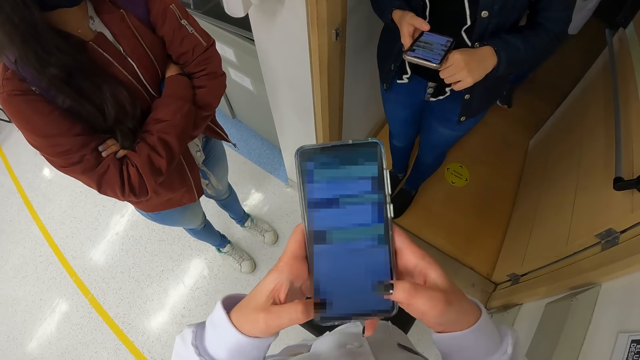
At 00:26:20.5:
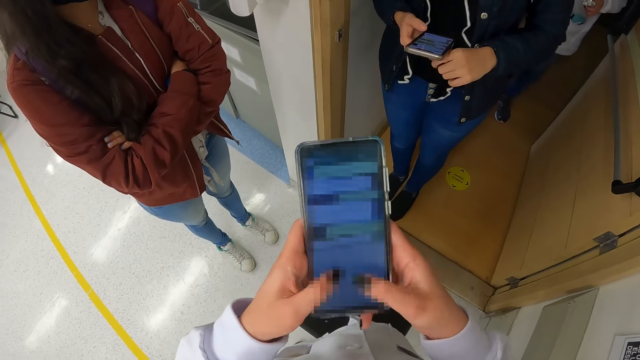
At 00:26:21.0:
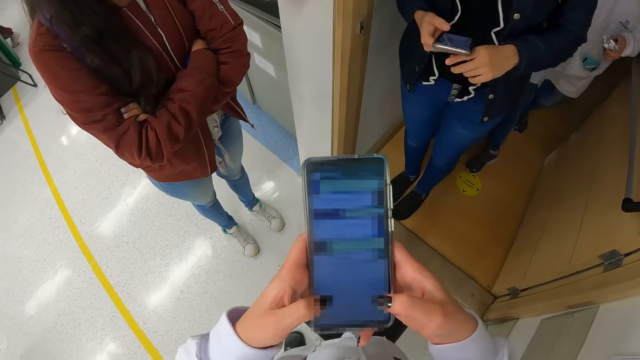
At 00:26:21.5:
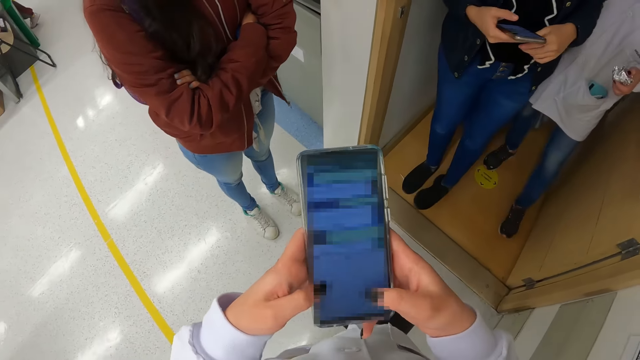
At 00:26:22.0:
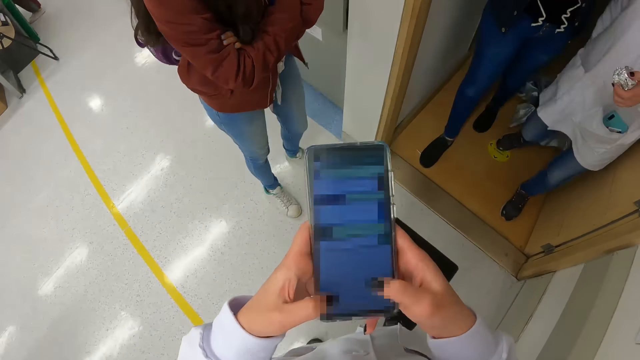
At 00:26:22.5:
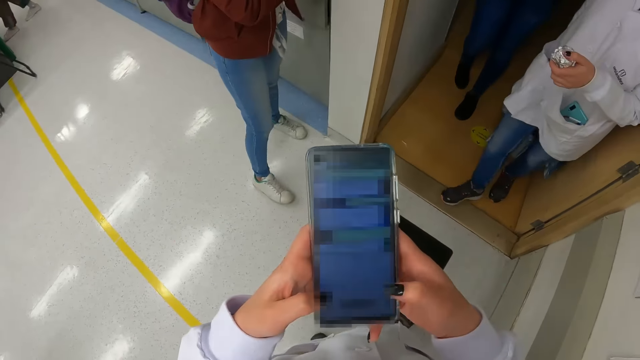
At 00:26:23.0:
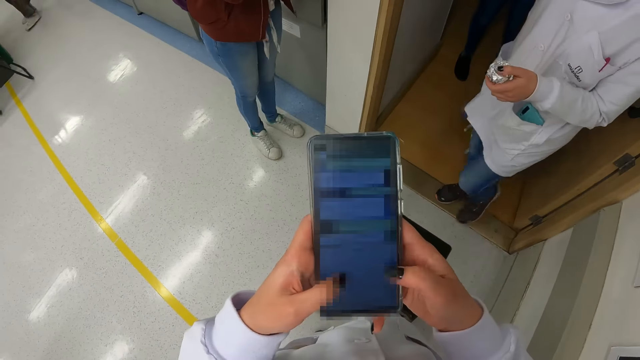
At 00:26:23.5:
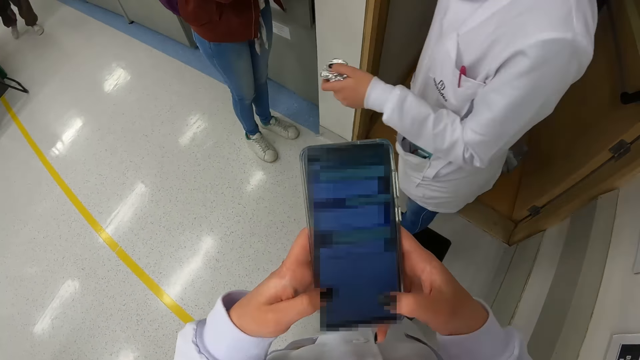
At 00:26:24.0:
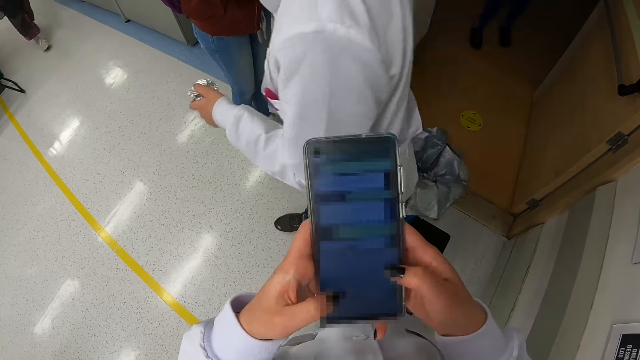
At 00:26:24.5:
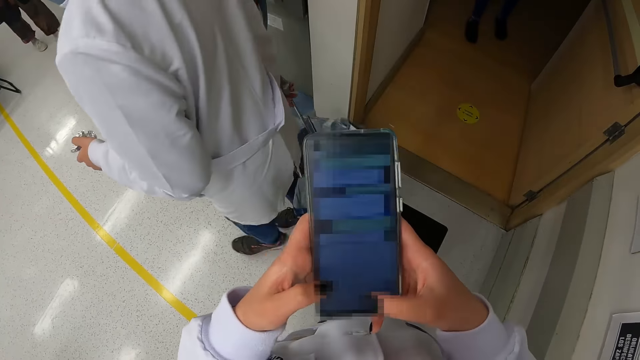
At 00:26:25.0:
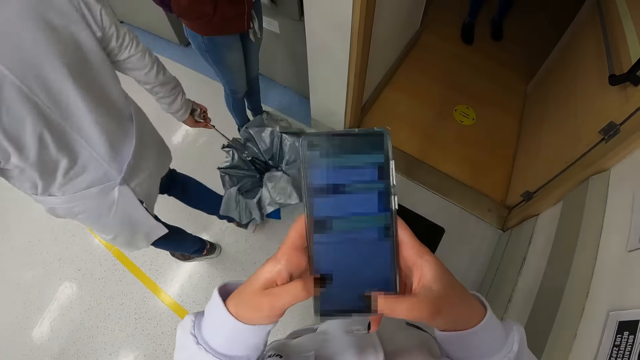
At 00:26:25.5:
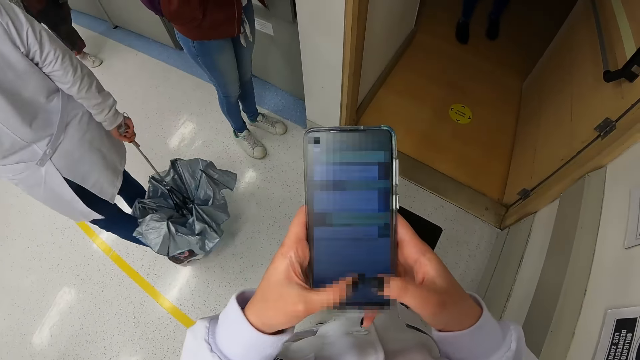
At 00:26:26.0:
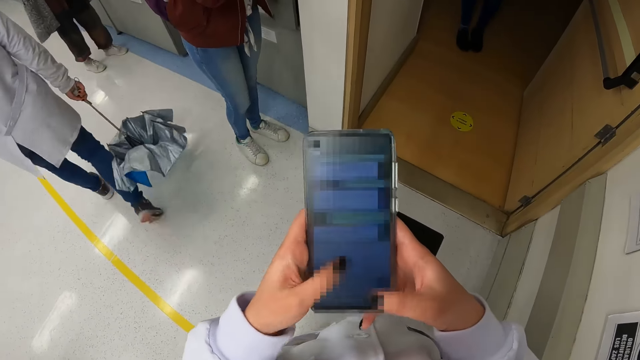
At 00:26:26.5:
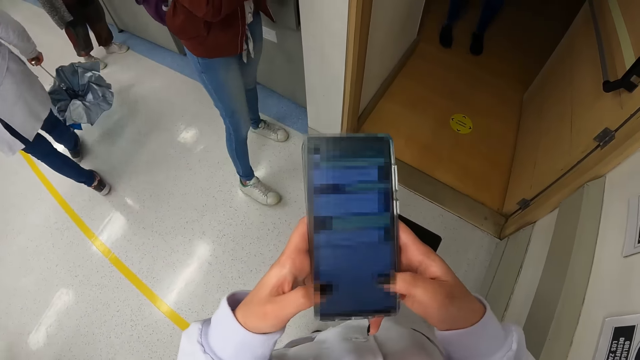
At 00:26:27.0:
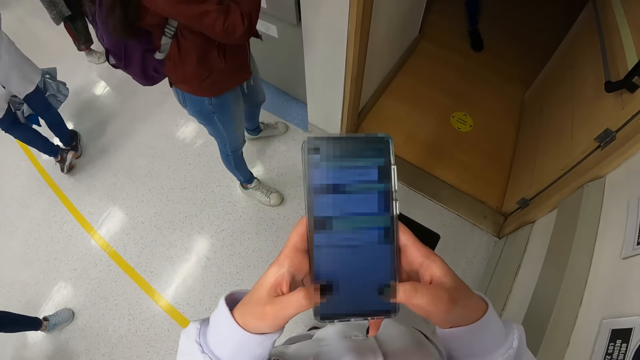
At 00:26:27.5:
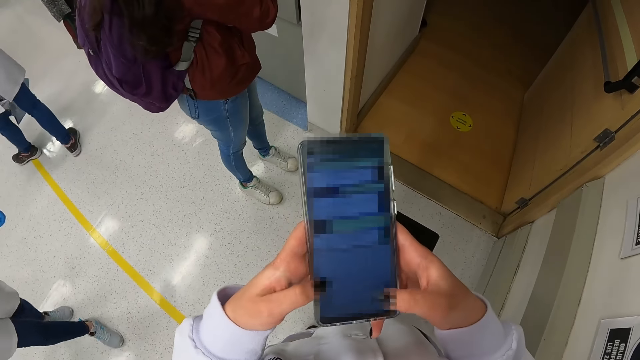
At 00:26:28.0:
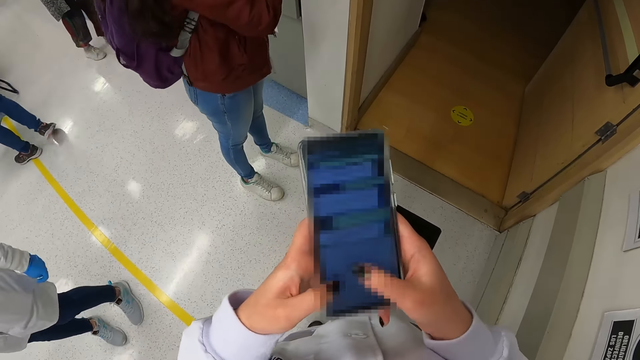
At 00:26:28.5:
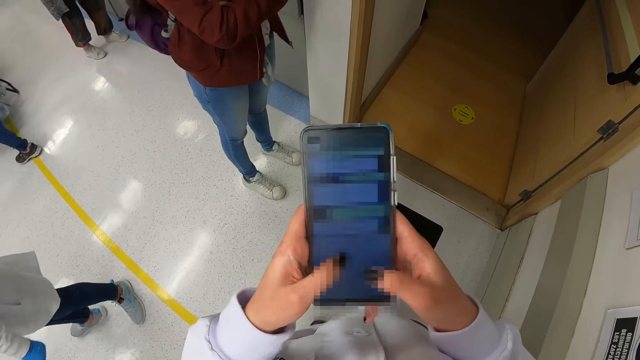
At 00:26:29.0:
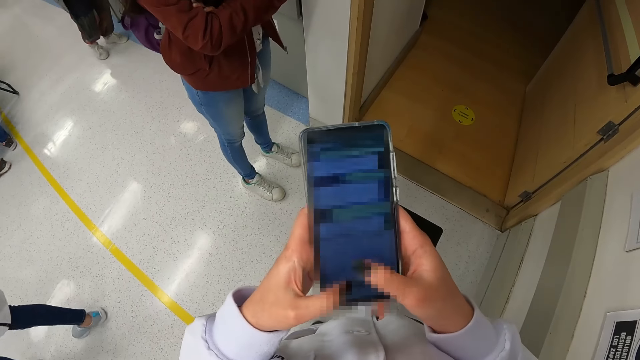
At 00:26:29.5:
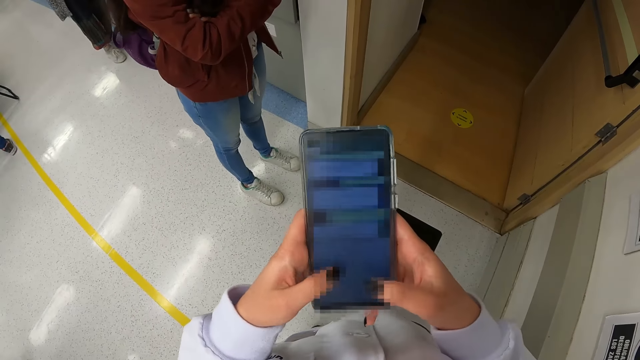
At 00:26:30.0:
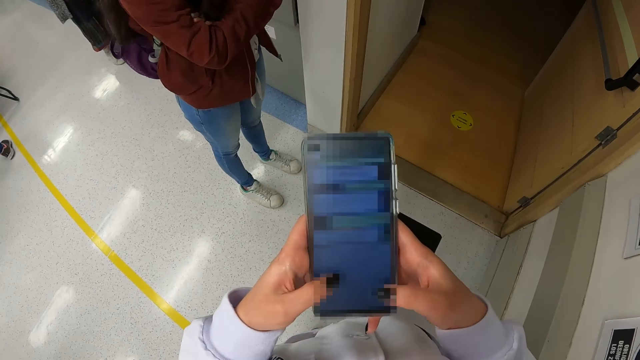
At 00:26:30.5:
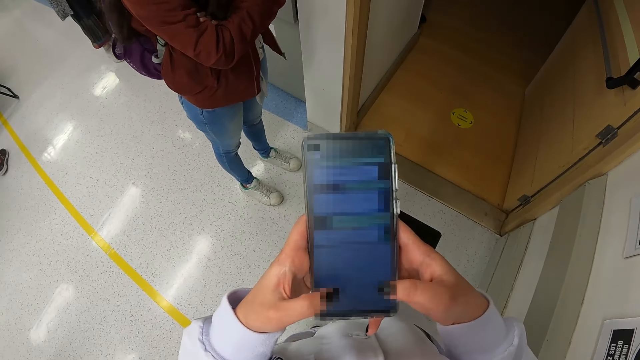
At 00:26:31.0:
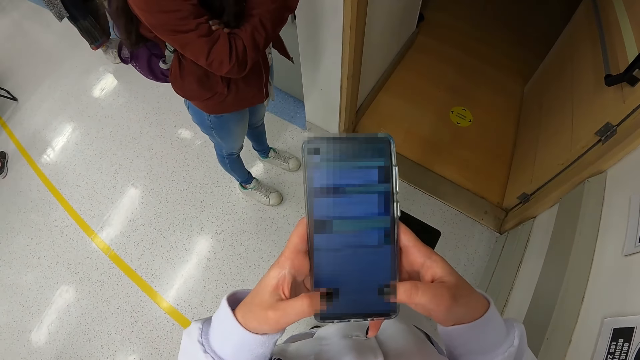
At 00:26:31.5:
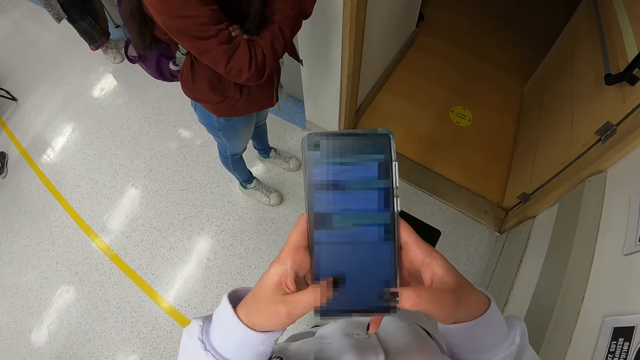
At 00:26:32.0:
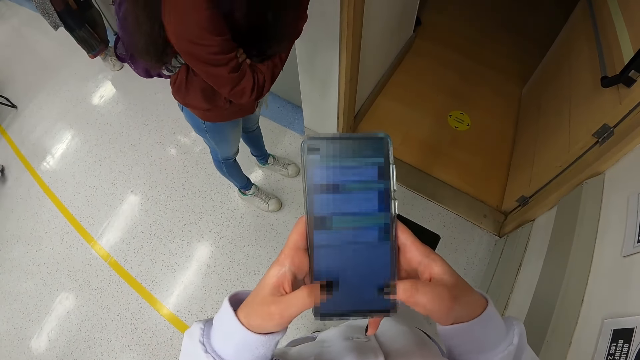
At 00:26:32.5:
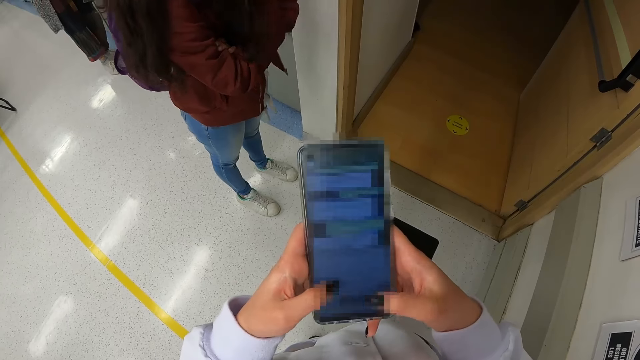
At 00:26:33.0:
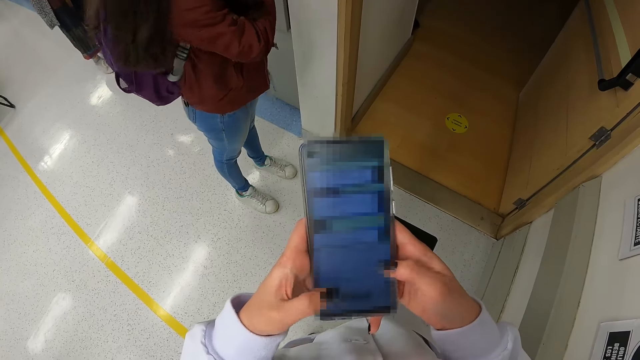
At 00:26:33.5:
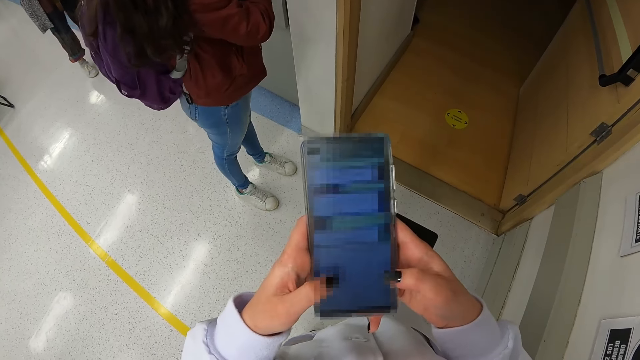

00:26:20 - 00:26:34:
A man walks into the laboratory with an umbrella in his right hand. The camera wearer operates the phone. A person walks past the camera wearer. The camera wearer operates the phone. Another person stands beside the camera wearer. The camera wearer operates the phone.

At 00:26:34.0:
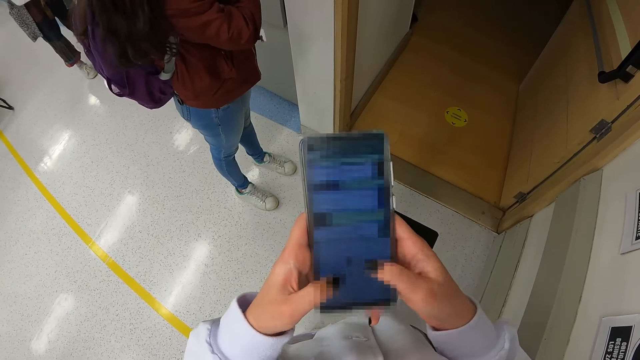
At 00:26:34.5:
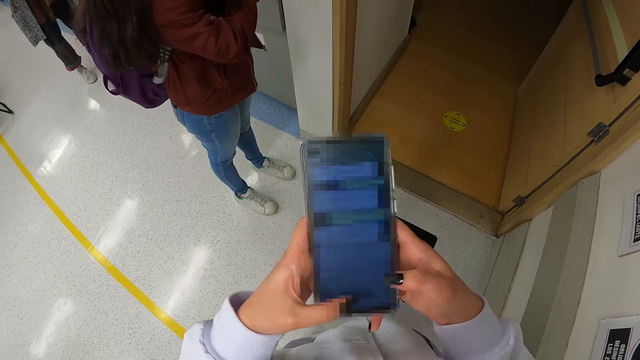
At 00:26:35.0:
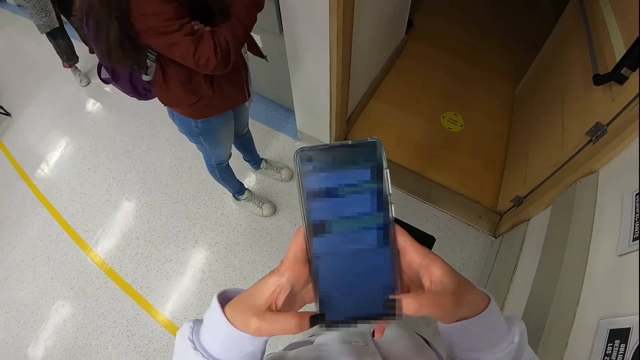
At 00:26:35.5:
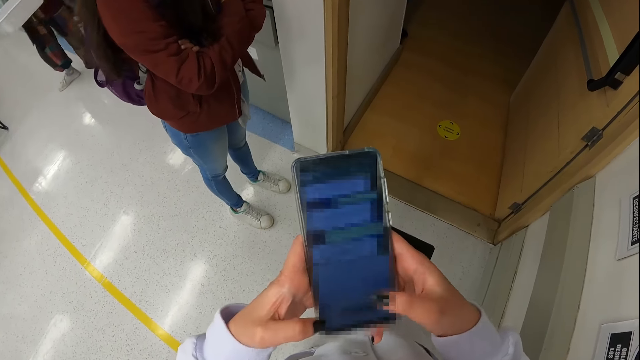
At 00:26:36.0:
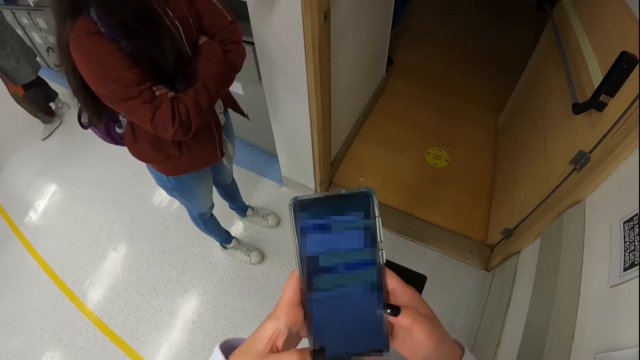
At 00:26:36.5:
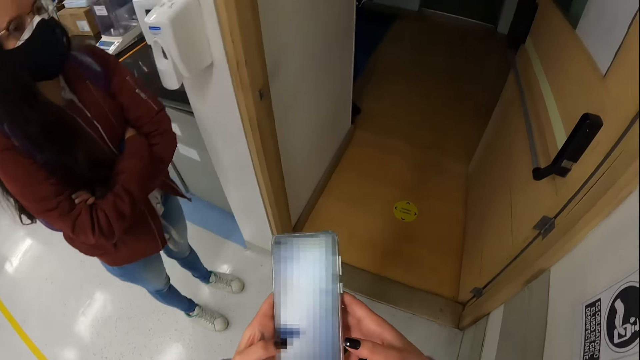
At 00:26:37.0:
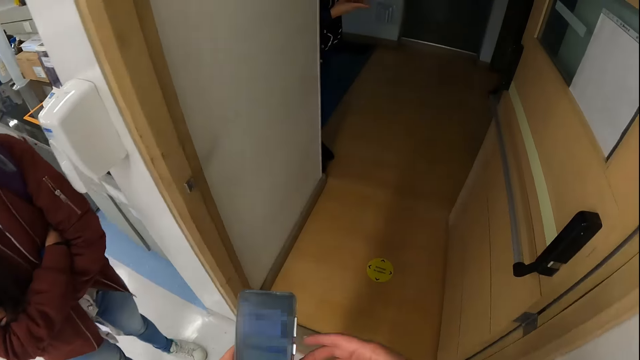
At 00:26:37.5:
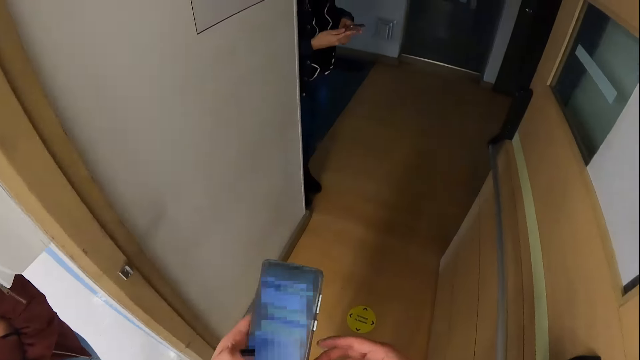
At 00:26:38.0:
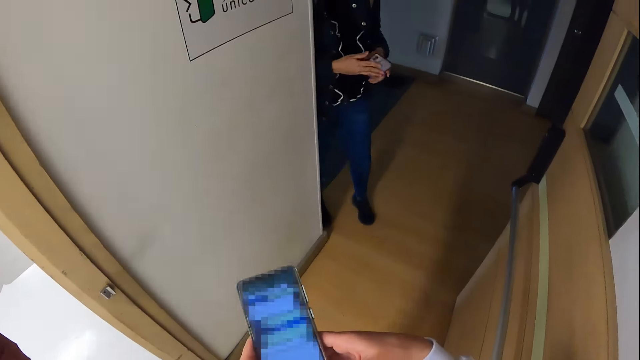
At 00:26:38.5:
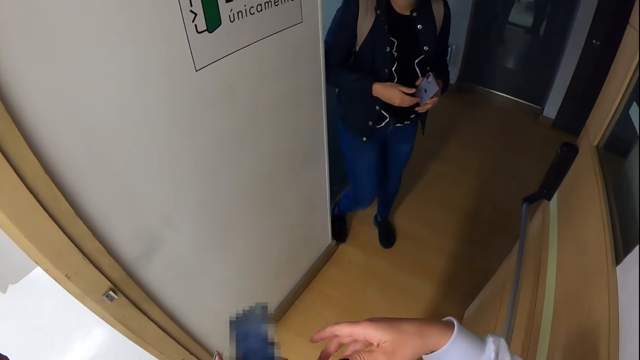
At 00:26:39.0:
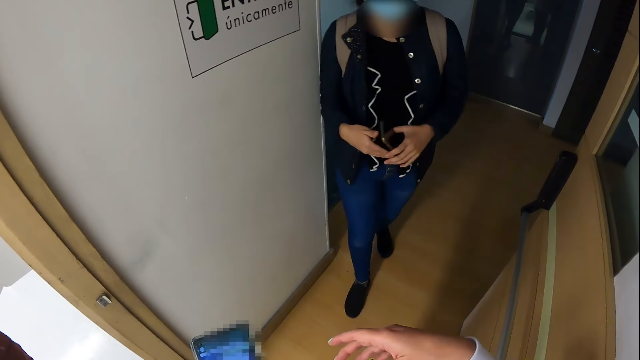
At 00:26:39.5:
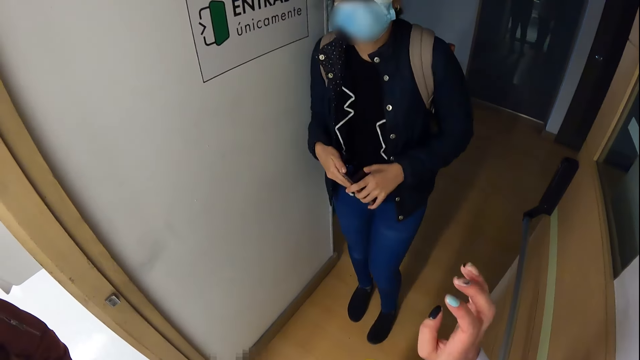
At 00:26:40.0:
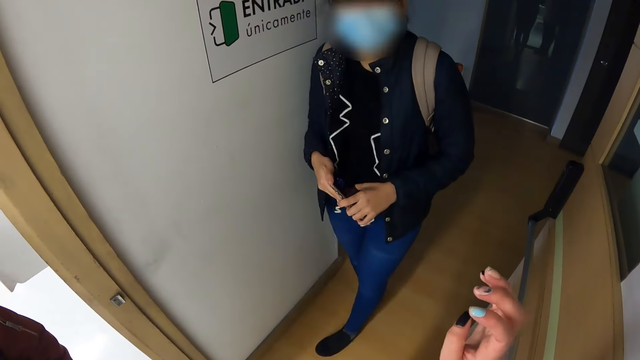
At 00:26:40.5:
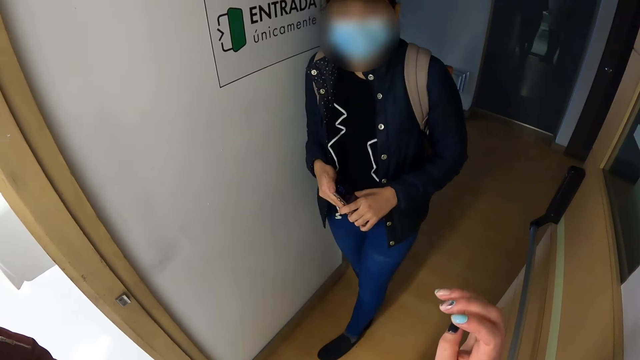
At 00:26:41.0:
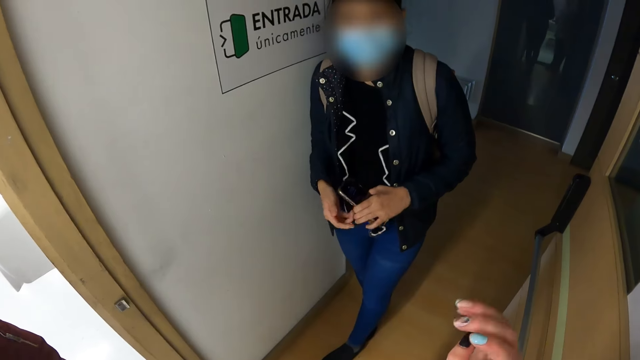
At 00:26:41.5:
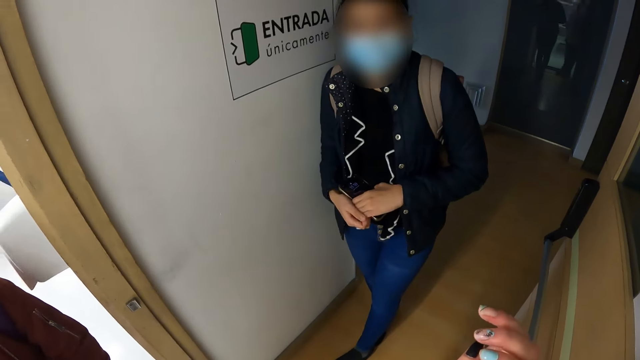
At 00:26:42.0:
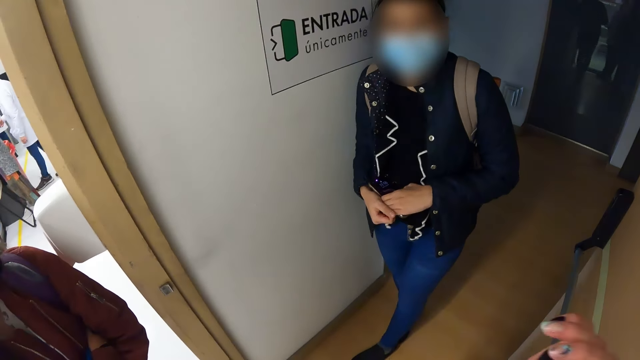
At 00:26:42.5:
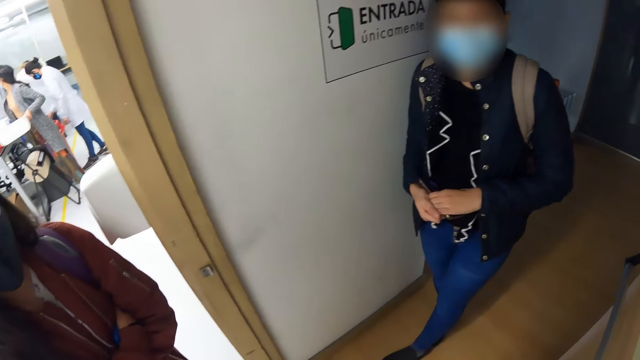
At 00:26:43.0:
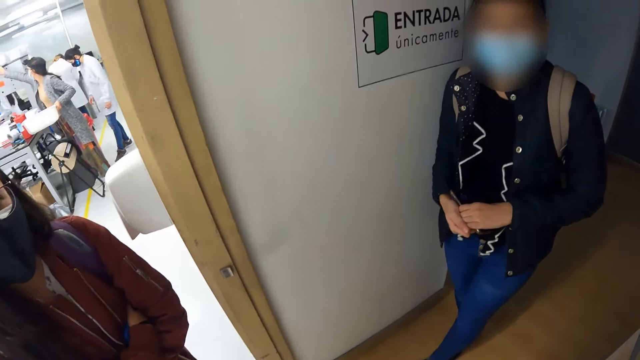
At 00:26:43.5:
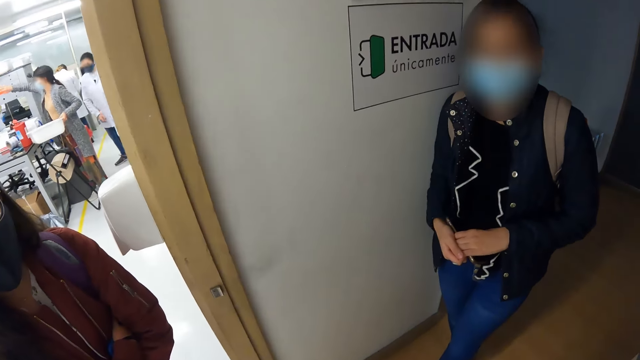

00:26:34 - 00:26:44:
The camera wearer moves towards the door. She interacts with a woman and another woman. She gesticulates with her right hand. She raises the right hand. She turns her head.
